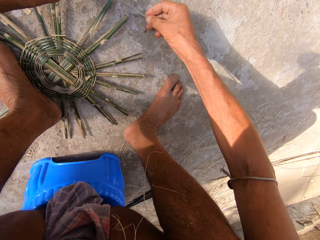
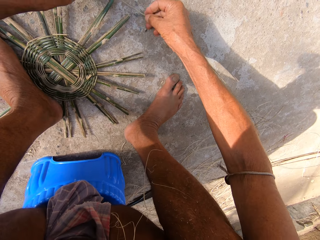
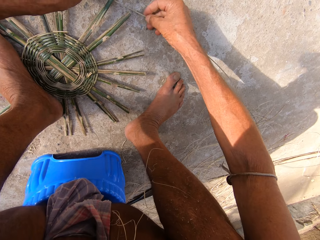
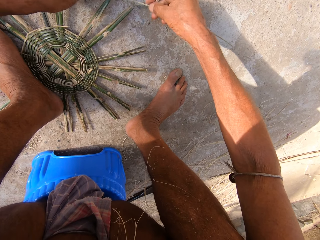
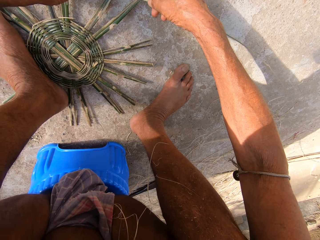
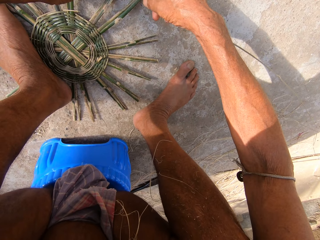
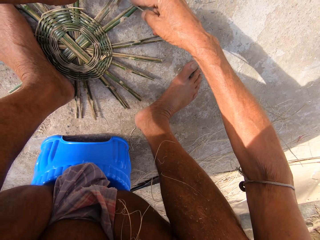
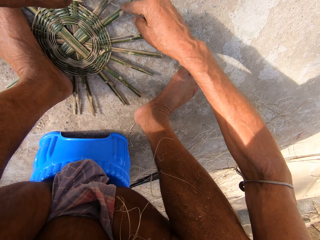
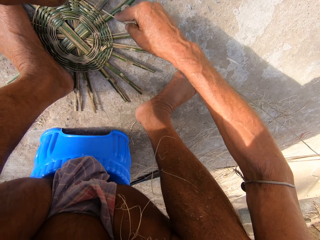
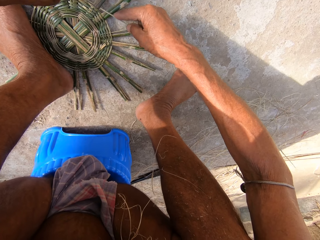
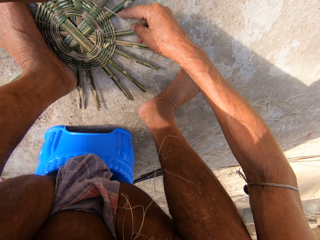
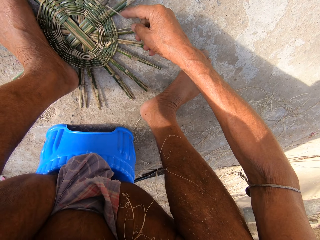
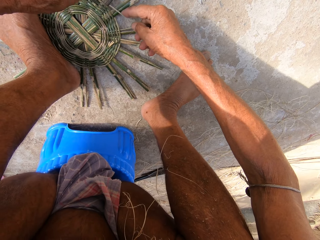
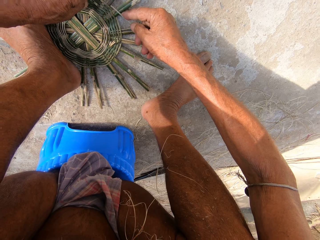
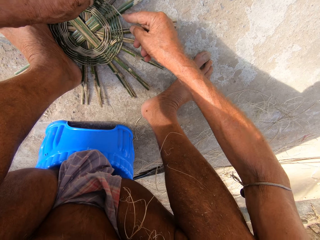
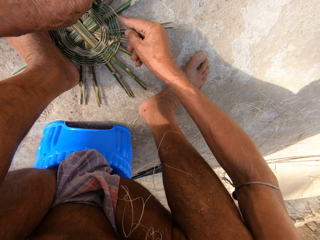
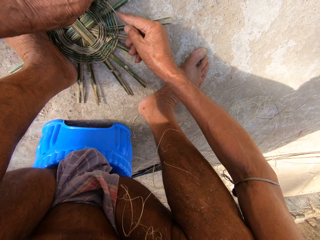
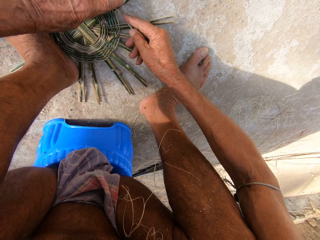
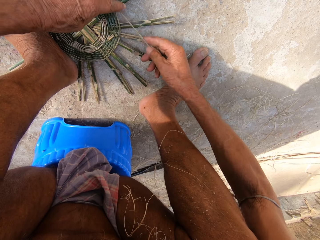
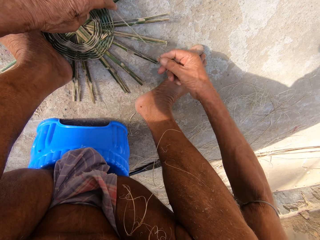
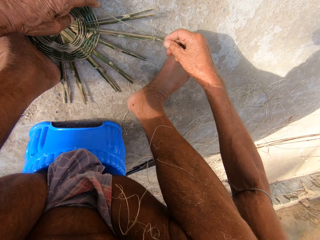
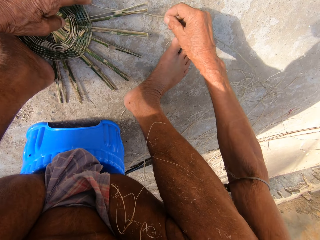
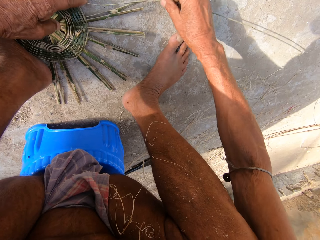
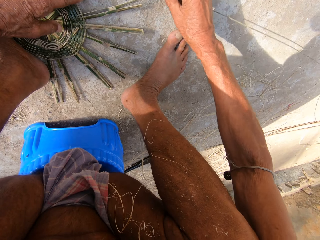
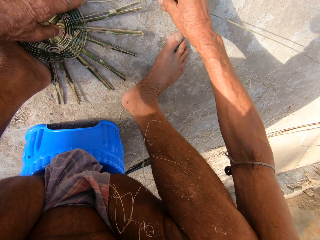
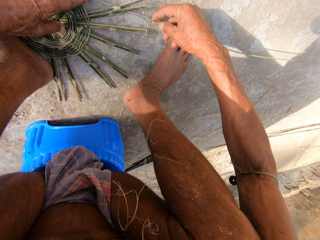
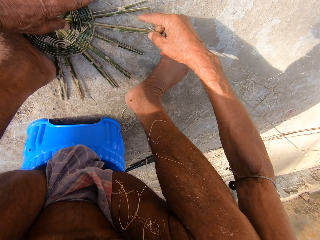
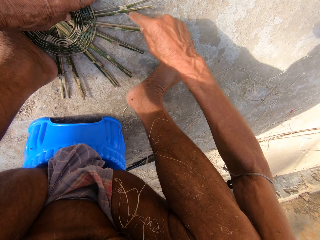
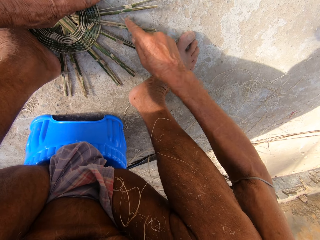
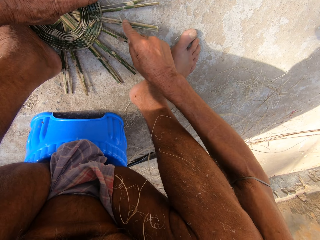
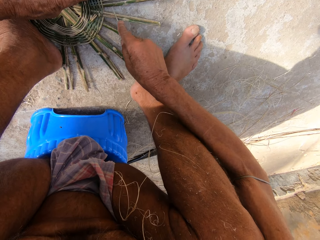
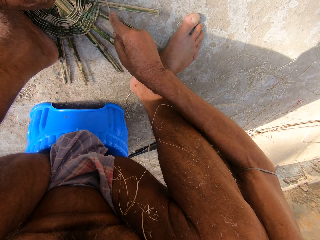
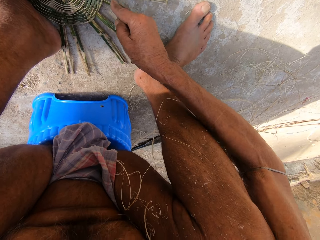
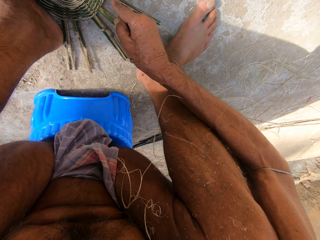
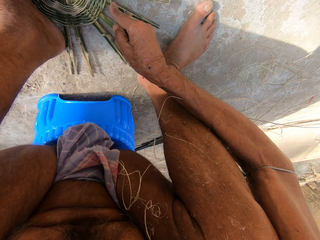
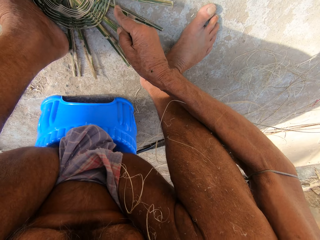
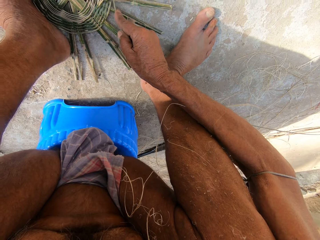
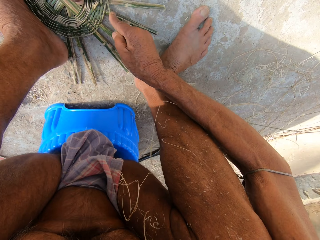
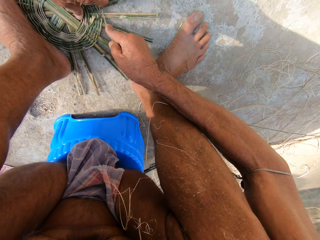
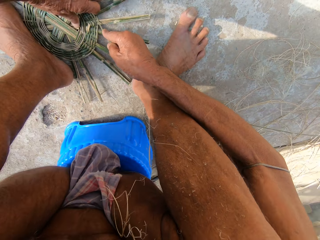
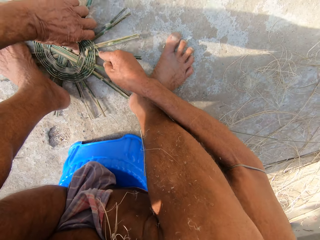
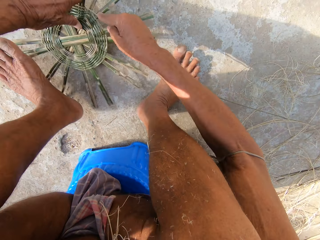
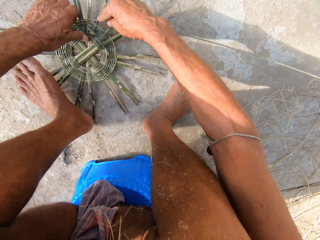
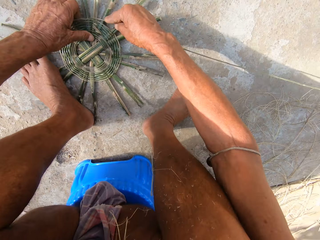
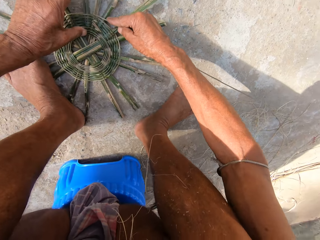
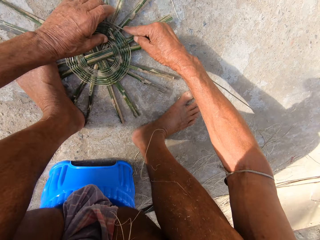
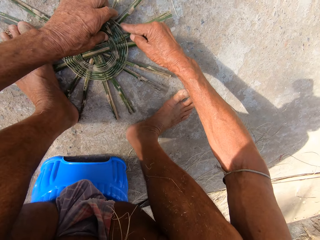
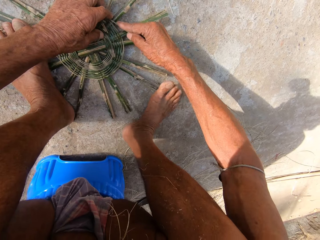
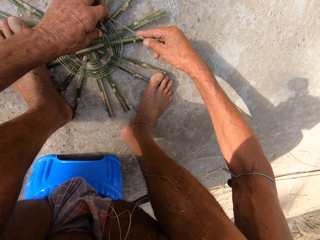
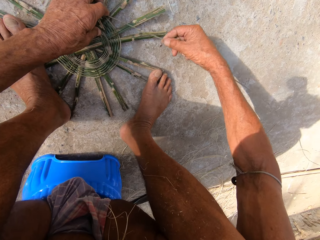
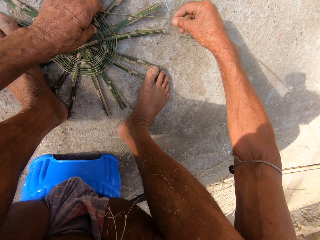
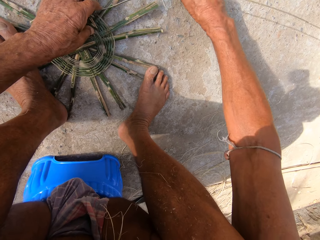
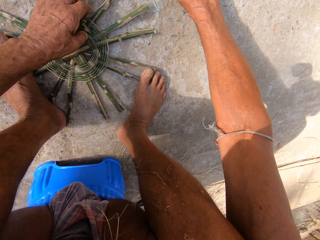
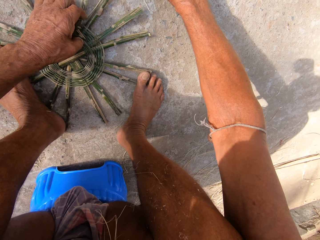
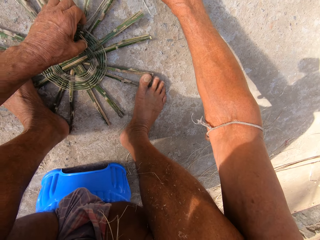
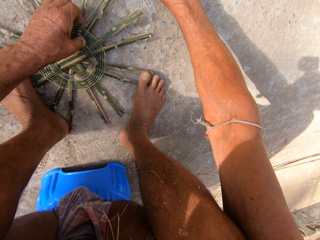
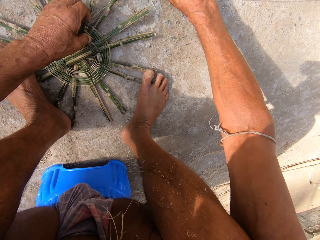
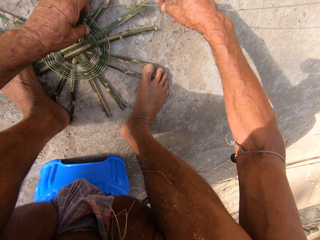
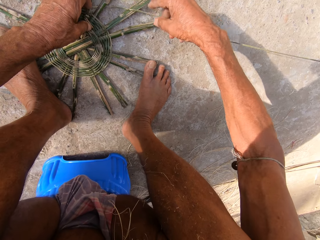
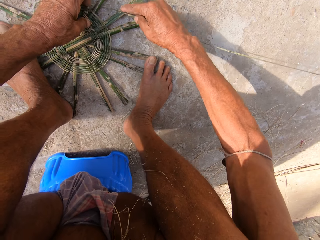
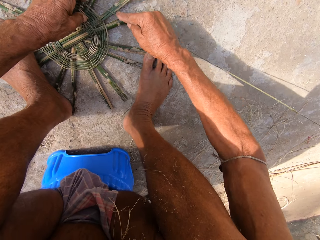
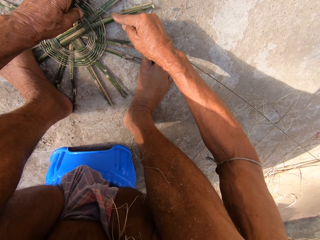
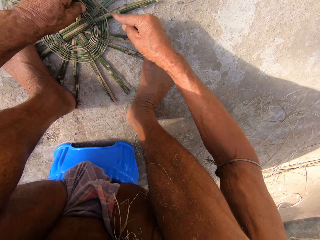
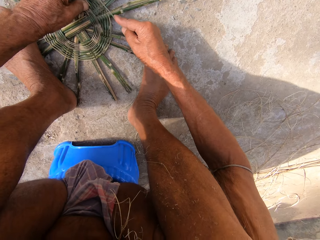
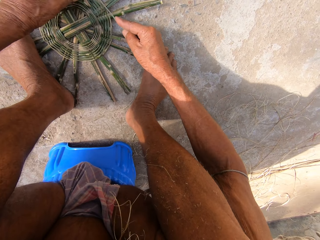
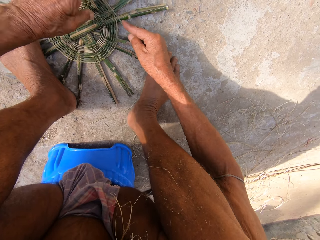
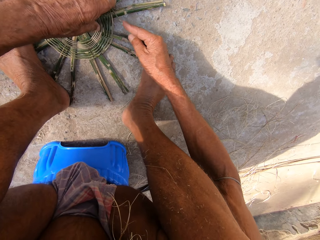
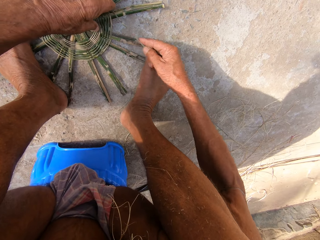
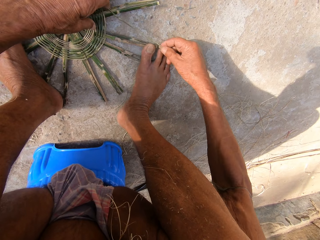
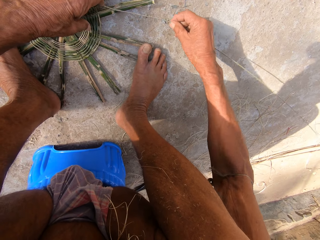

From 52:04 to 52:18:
The camera wearer weaves the bamboo strip into the basket base with both hands. They turn the basket base on the ground with both hands. They hold down the basket base with both legs. They weave the bamboo strip into the basket base with both hands.

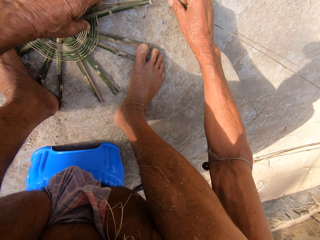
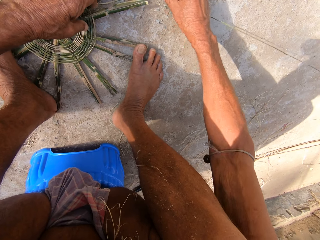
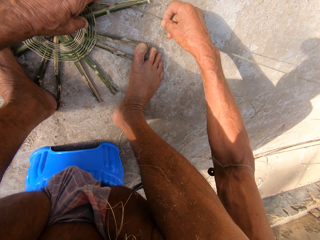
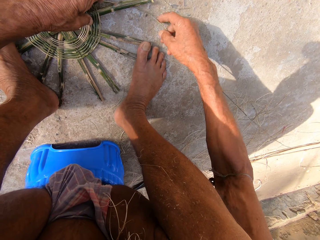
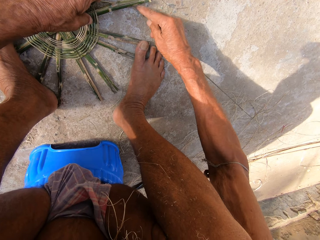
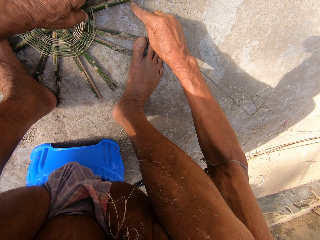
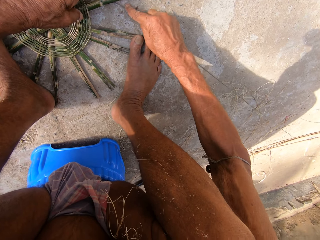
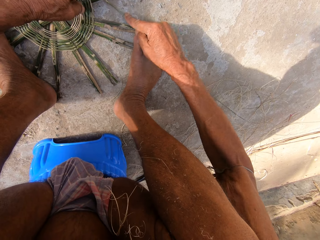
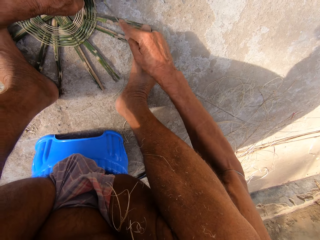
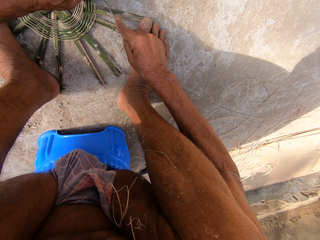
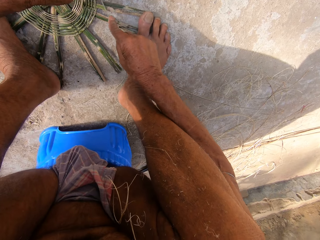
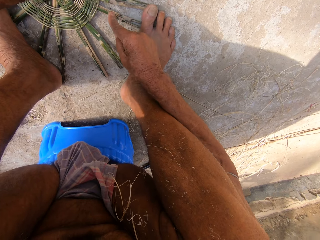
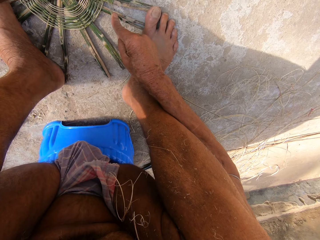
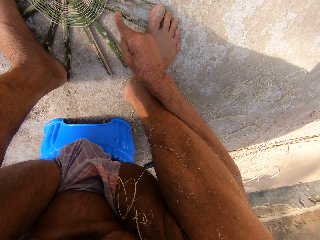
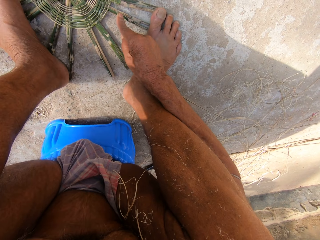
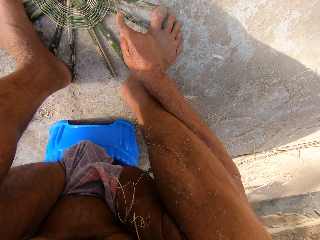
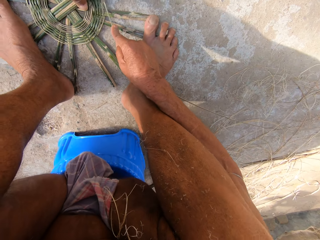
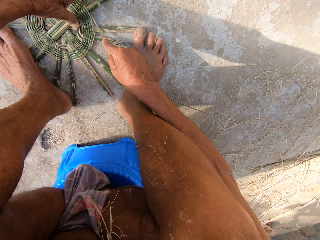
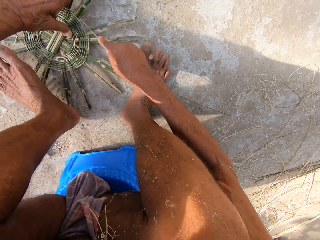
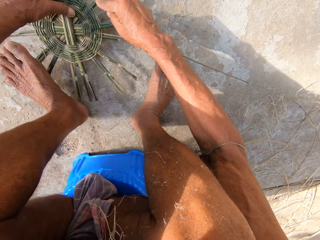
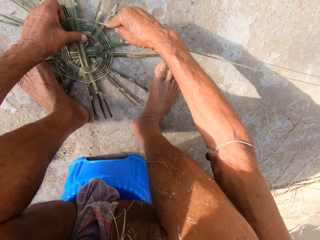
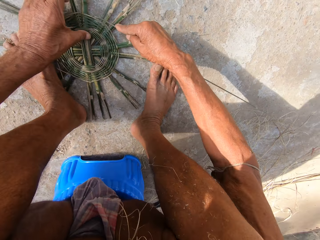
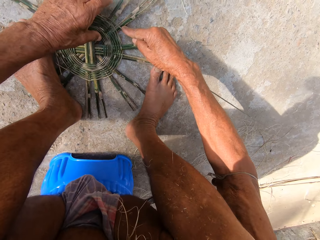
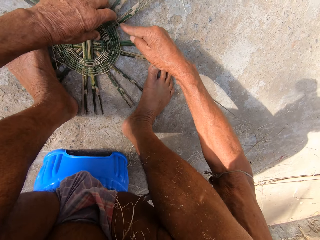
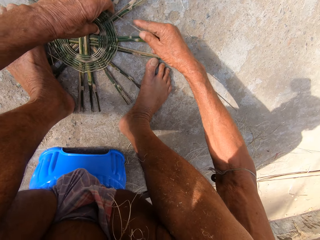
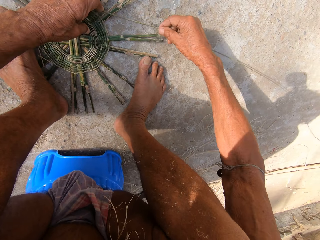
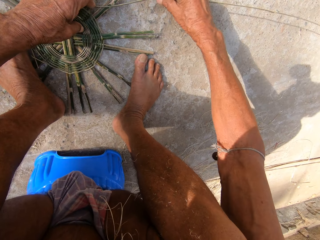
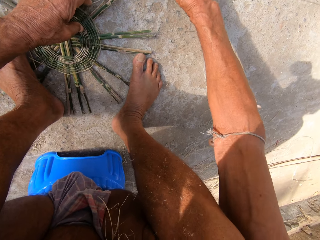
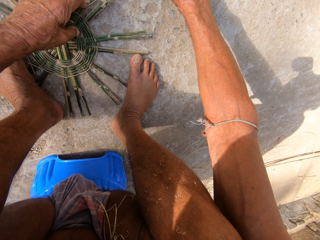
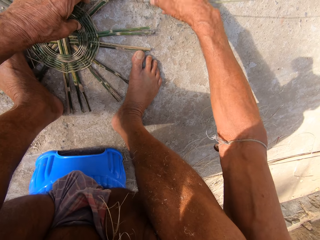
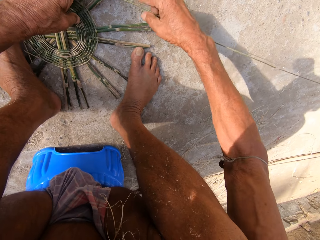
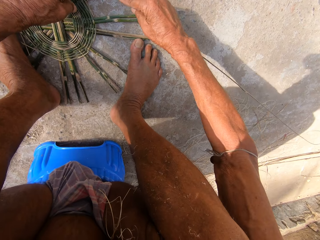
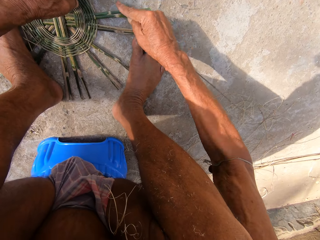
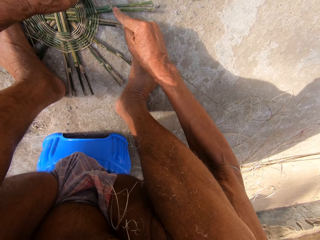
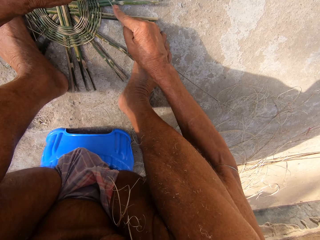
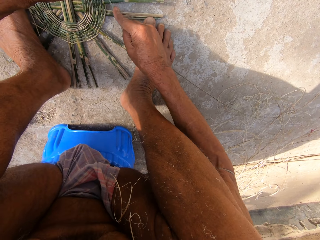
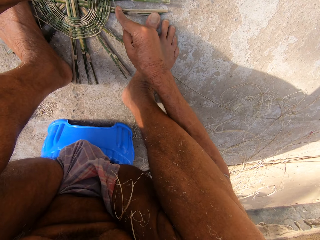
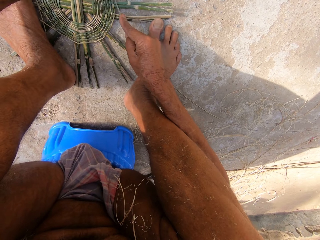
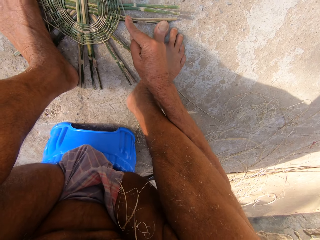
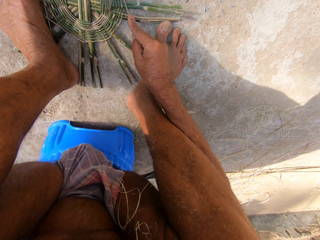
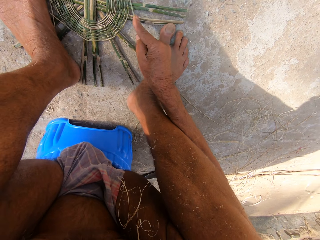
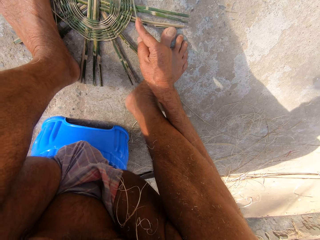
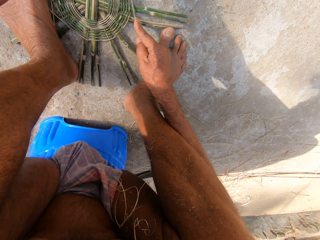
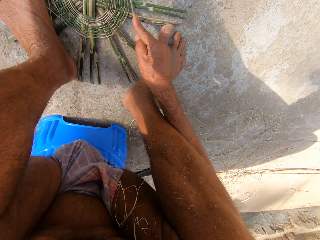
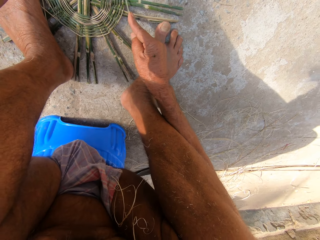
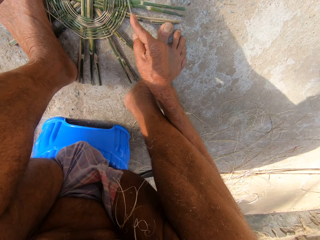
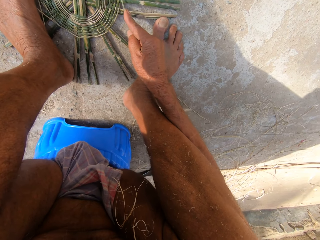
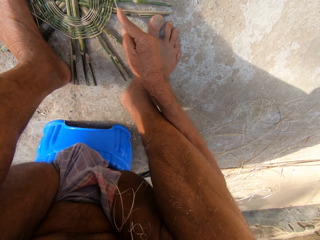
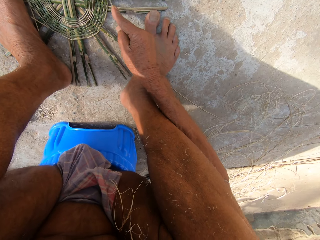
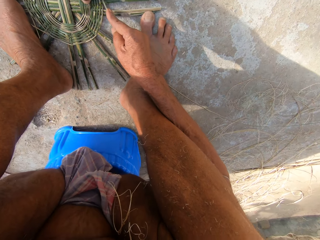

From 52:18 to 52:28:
The camera wearer turns the basket base on the ground with both hands. They hold down the basket base with both legs. They weave the bamboo strip into the basket base with both hands.
